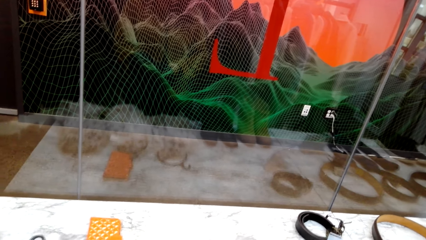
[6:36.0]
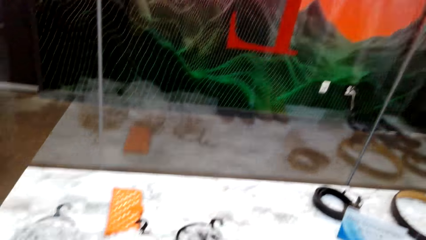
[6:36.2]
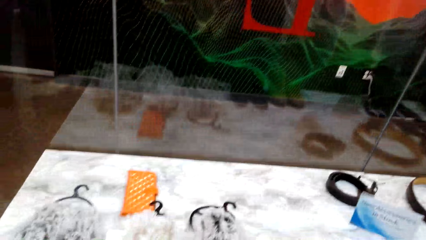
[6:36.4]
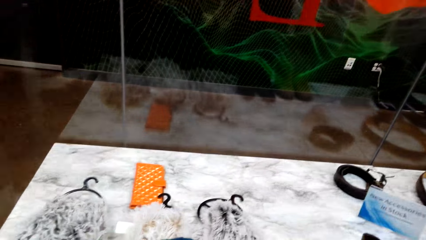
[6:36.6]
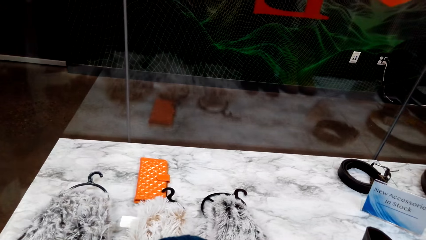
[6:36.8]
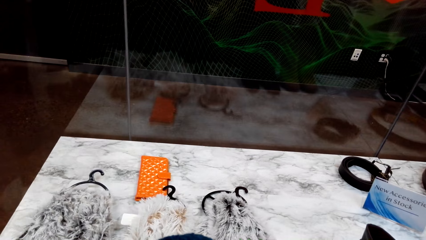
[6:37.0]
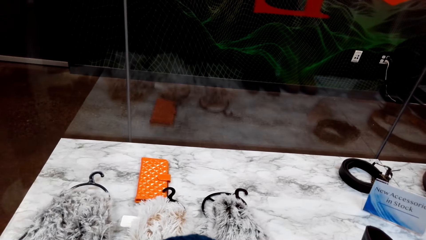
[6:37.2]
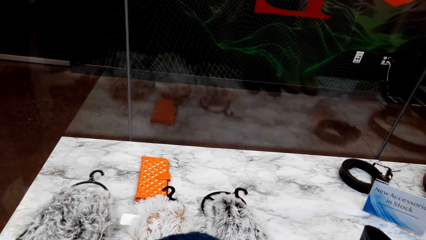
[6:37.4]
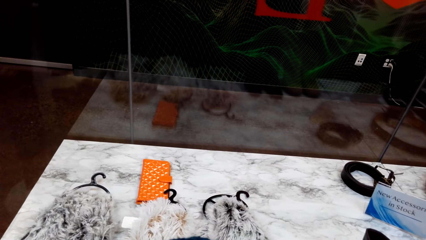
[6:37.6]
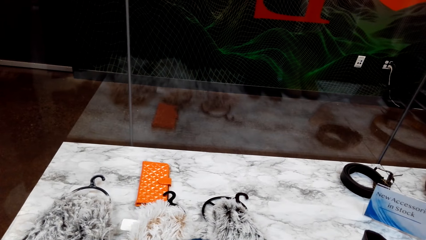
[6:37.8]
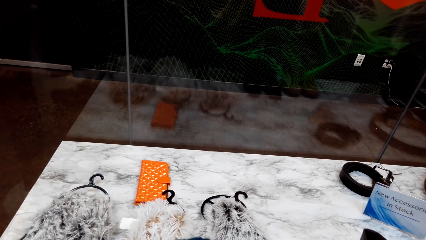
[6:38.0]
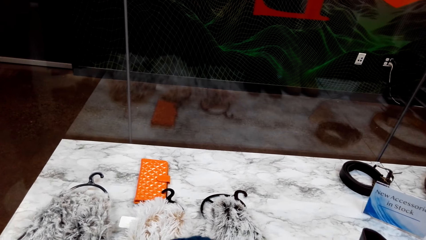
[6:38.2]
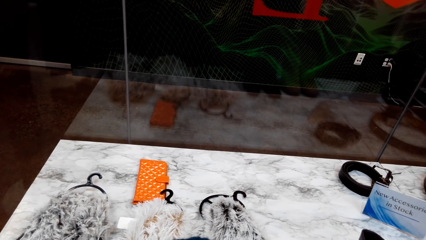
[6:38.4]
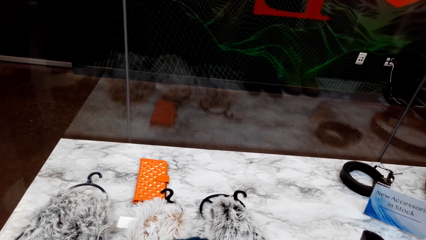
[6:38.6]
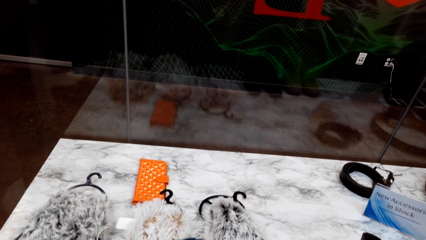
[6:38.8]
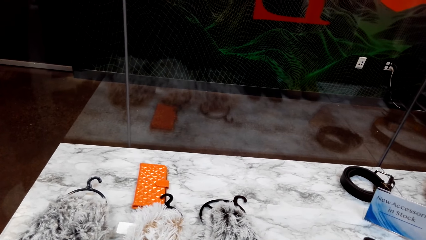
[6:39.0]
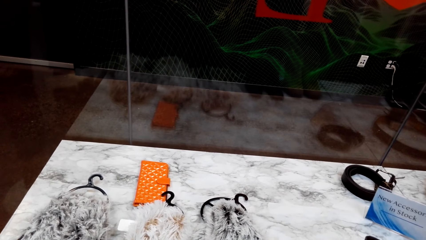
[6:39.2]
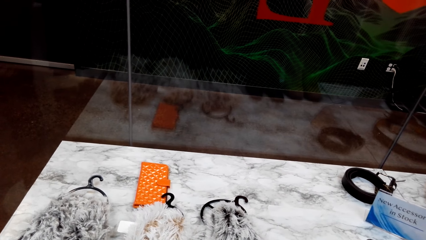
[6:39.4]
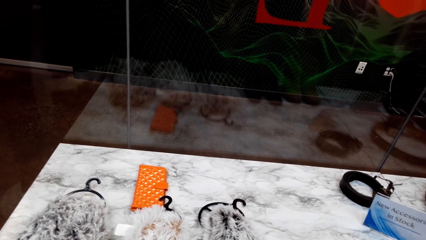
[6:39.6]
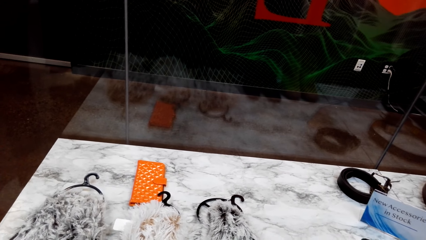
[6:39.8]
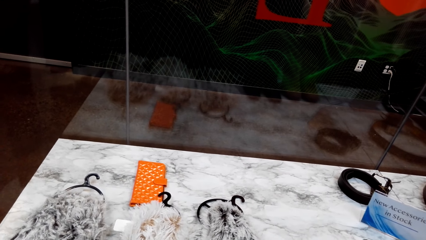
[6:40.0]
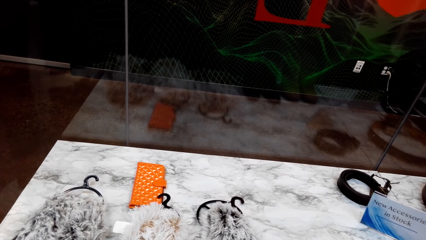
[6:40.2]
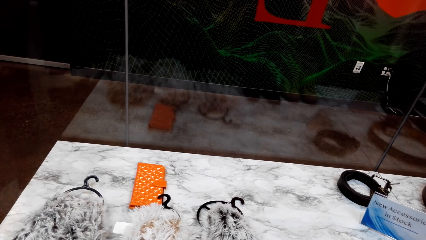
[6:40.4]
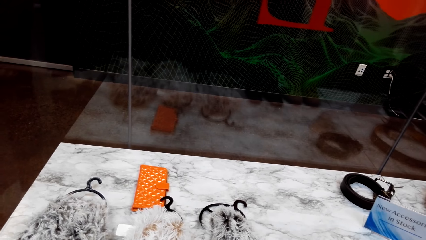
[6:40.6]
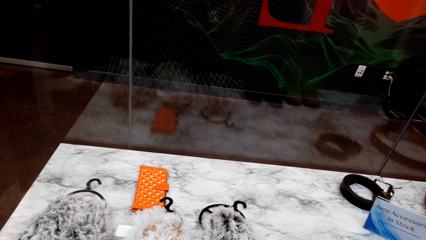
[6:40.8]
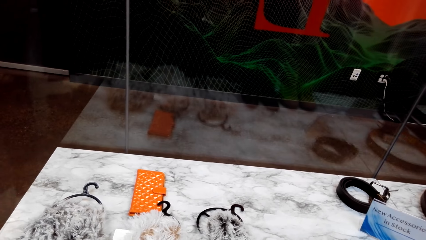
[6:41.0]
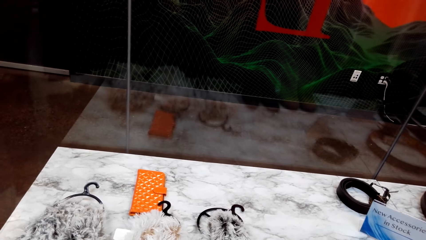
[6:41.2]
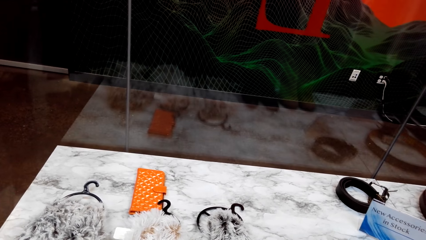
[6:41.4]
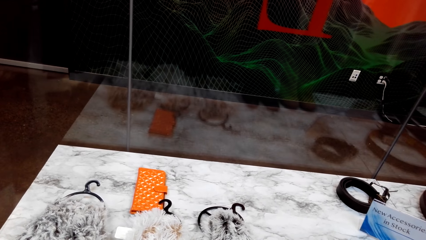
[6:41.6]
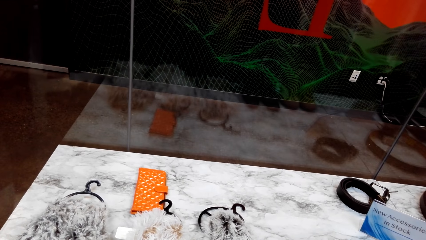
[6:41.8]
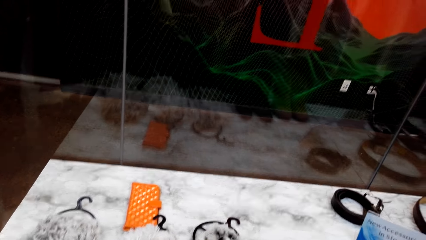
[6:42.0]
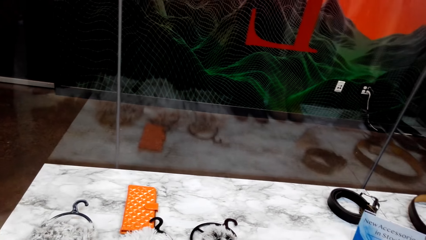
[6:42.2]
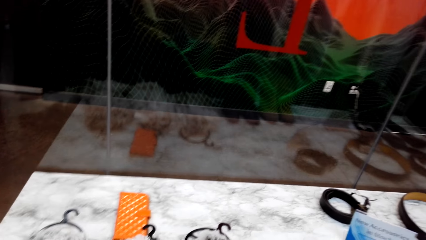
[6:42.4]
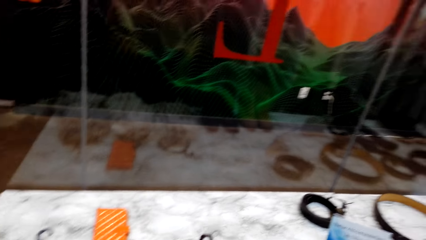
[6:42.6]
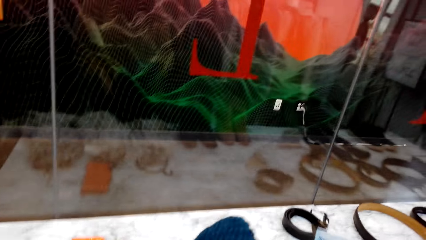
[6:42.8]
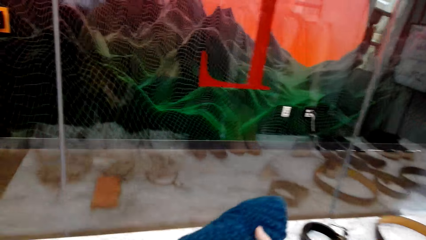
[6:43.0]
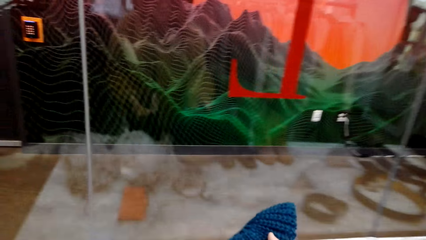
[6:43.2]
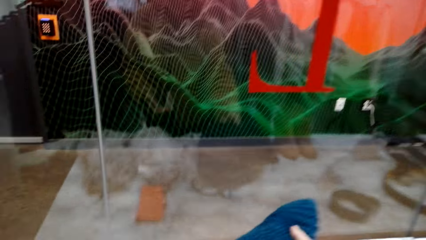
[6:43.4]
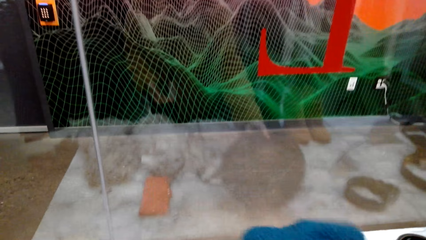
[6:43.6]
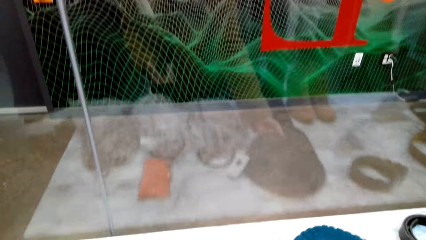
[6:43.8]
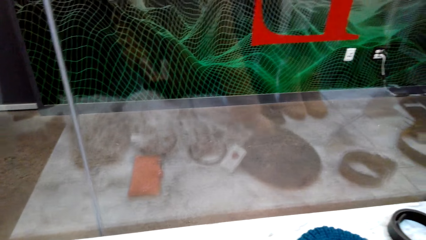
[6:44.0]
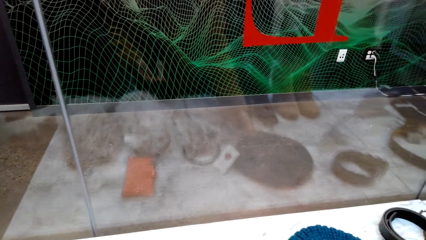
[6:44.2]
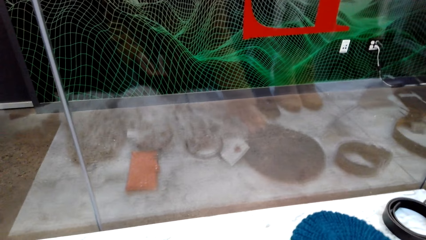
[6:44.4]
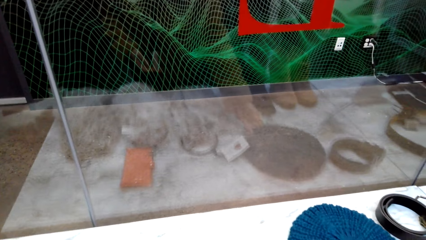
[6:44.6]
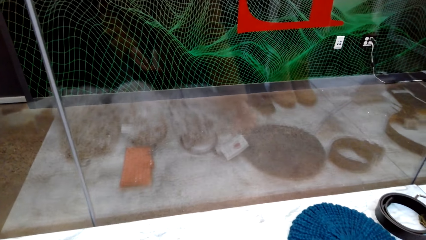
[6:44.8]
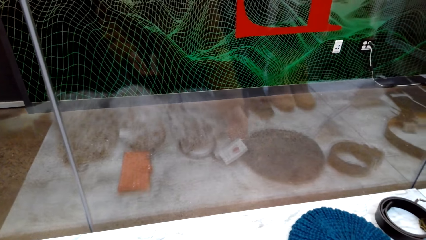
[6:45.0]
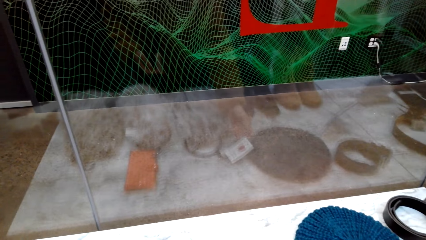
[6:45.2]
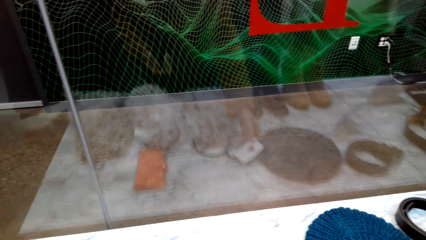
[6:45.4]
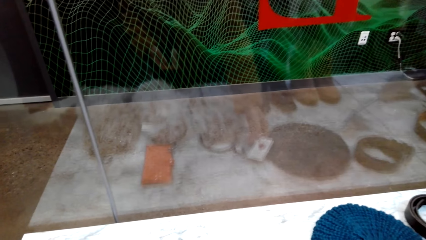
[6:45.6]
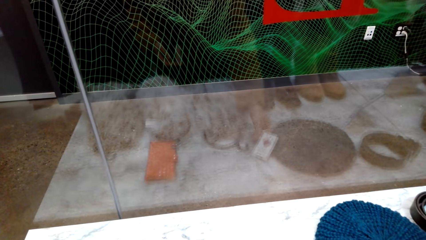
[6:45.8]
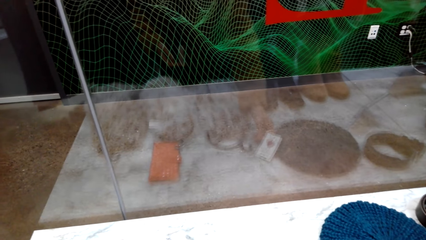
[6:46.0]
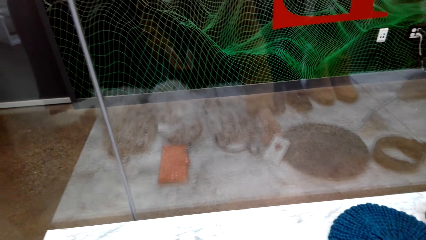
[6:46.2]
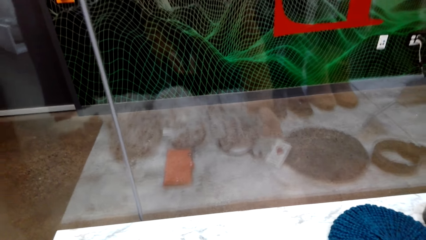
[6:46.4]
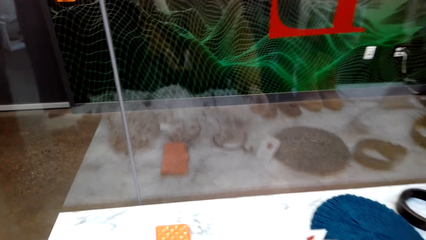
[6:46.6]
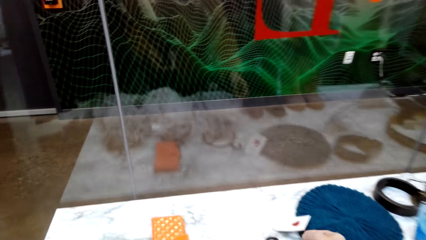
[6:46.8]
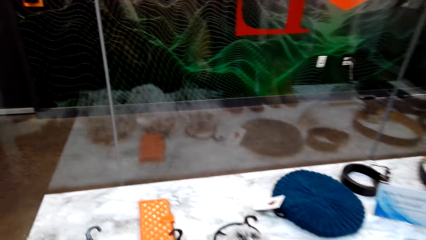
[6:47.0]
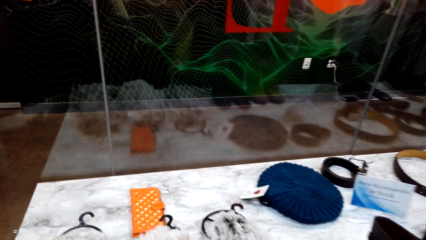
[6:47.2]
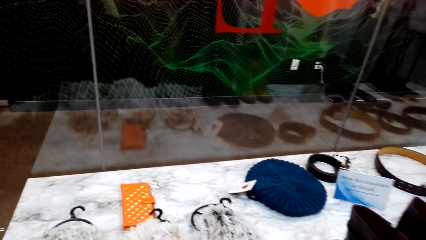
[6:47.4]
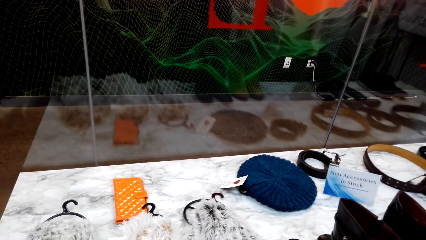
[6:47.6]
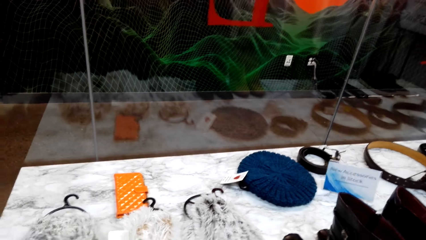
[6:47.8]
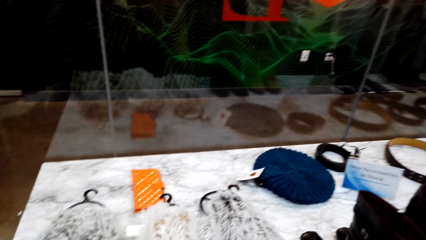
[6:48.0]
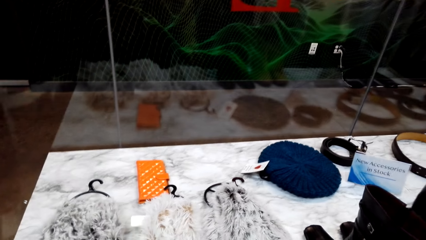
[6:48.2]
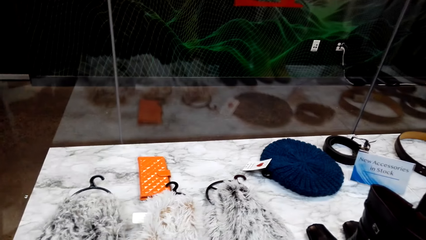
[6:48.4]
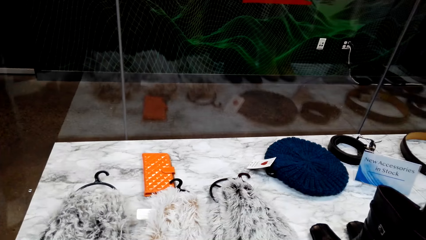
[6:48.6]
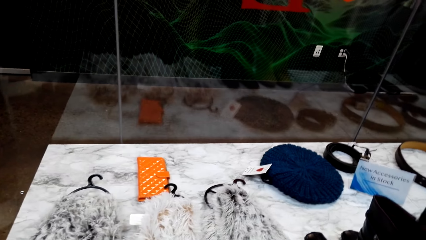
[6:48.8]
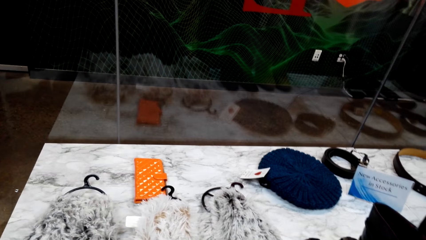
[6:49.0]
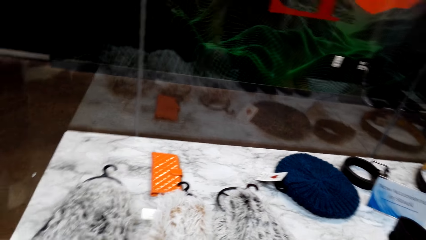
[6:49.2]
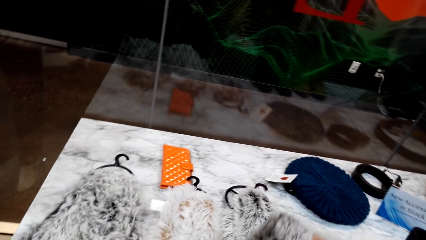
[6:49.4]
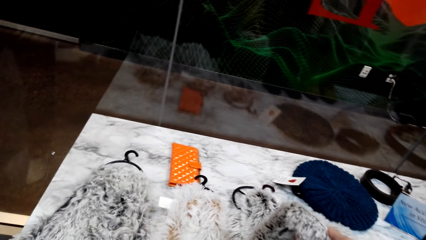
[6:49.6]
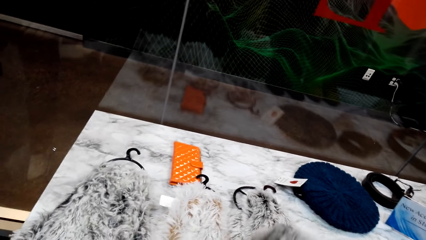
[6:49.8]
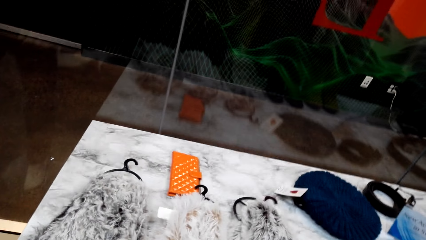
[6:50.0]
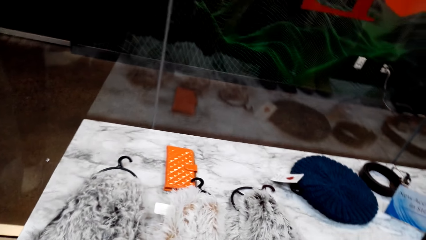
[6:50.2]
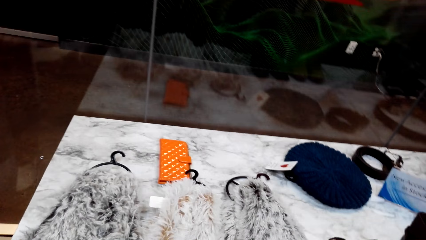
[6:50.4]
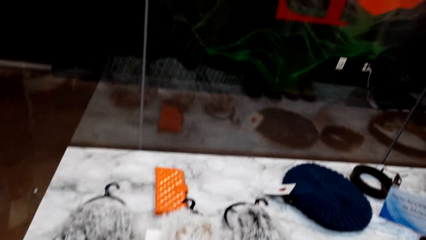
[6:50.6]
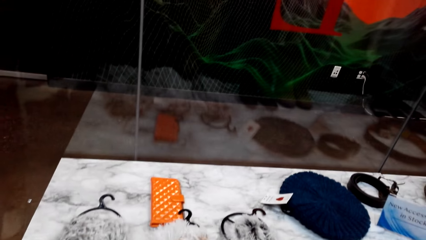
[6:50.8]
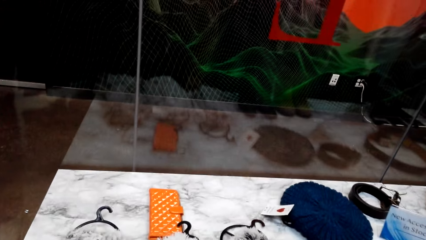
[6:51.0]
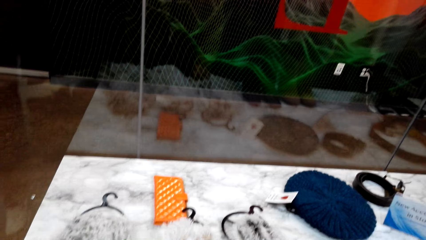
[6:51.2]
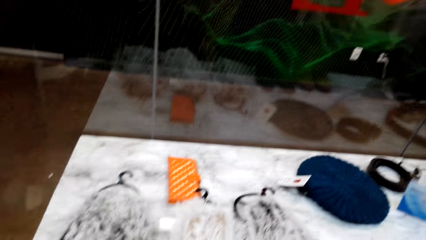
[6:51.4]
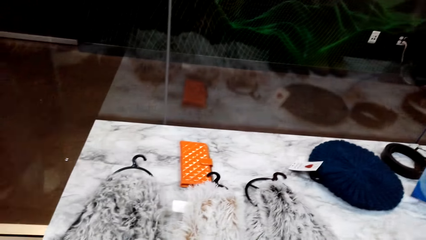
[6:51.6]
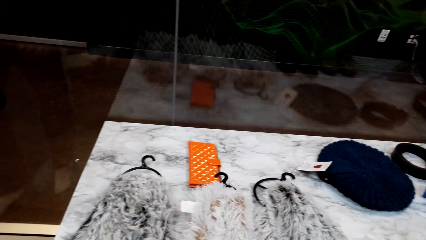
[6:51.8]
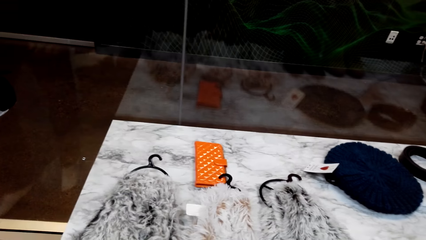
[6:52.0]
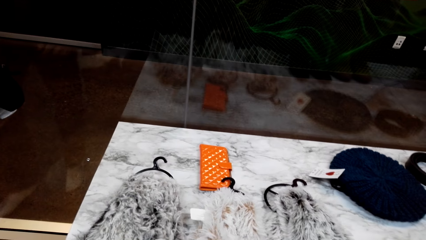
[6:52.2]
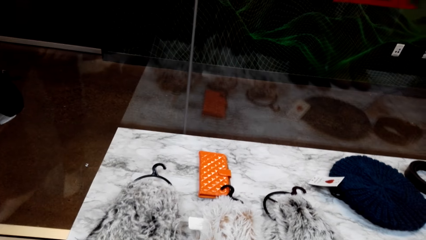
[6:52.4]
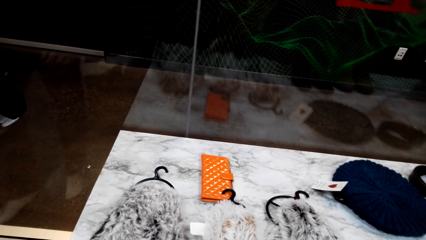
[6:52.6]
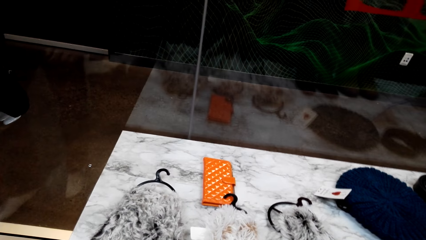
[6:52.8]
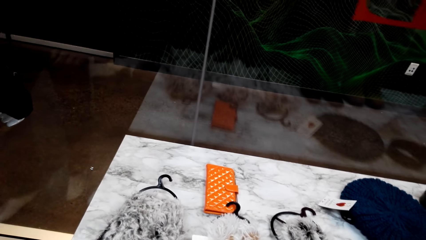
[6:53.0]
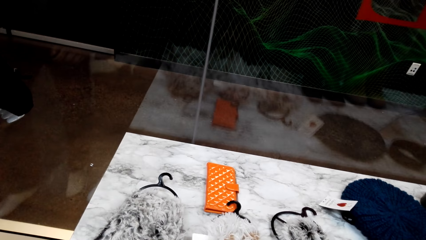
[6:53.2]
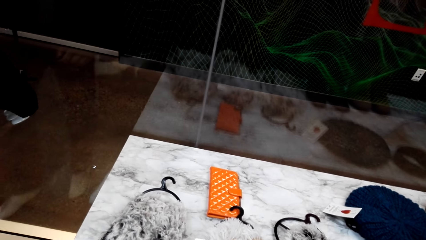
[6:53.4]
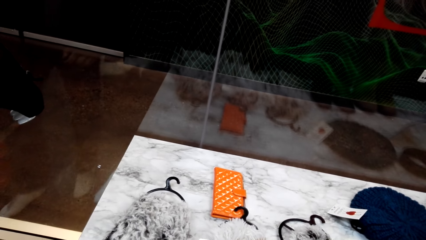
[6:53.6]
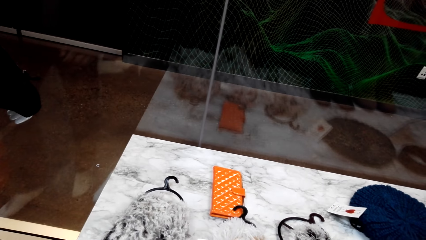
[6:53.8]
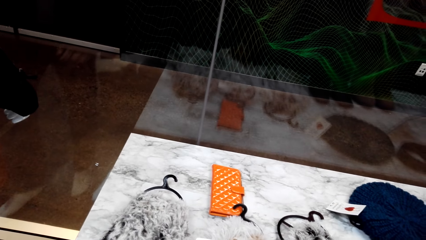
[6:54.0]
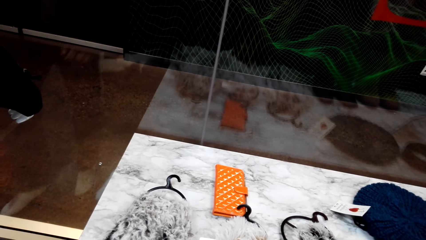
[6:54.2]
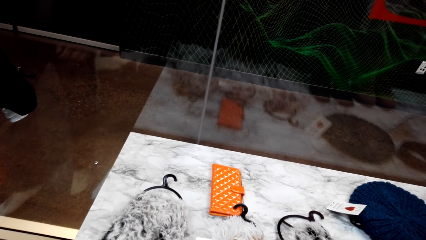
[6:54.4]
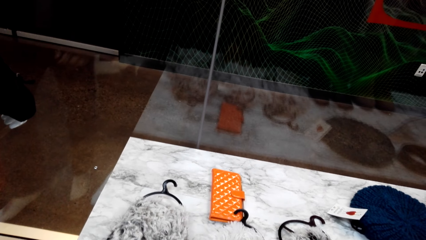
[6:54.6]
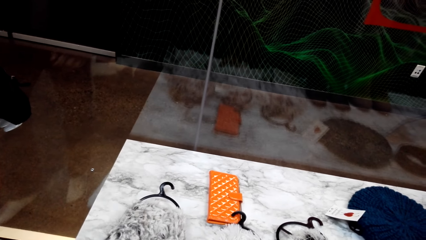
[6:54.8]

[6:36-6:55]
The camera wearer places the hat on the table. They talk to a man. They put the fabric on the board.
